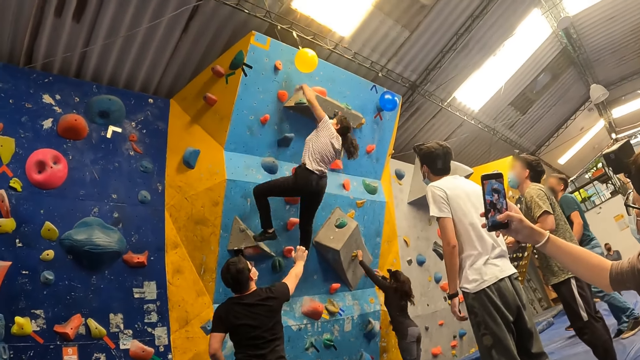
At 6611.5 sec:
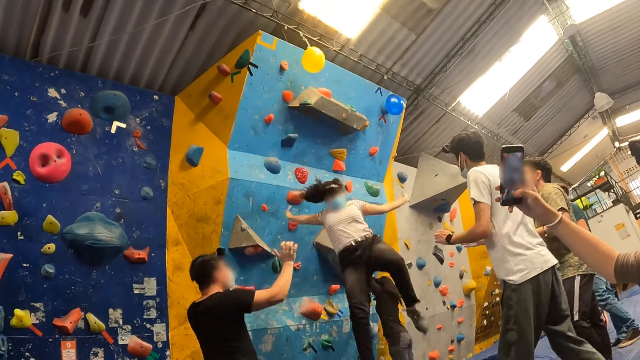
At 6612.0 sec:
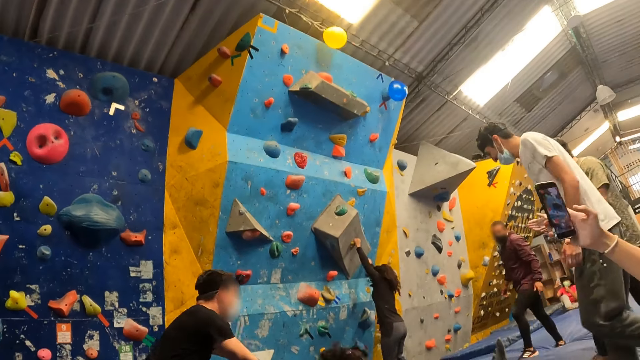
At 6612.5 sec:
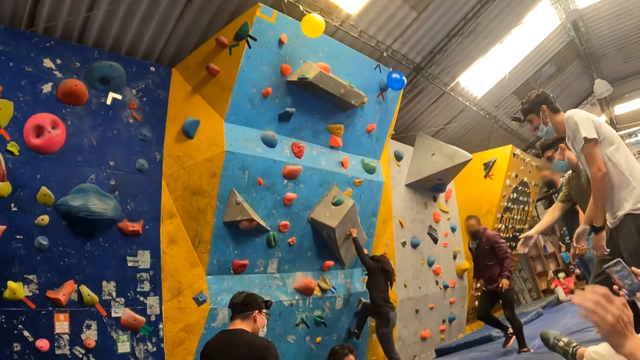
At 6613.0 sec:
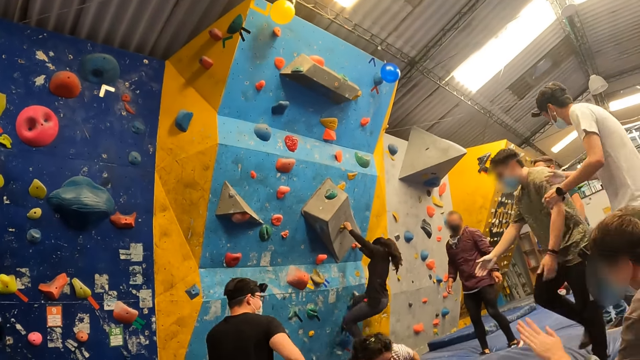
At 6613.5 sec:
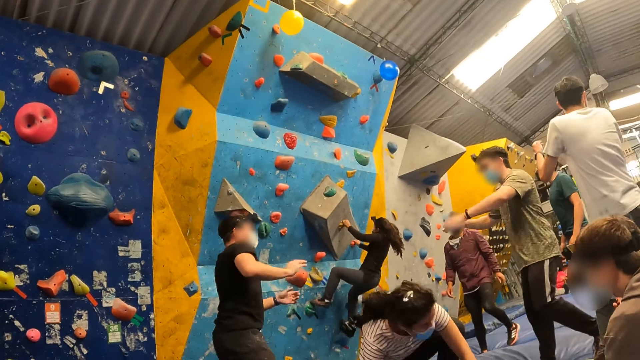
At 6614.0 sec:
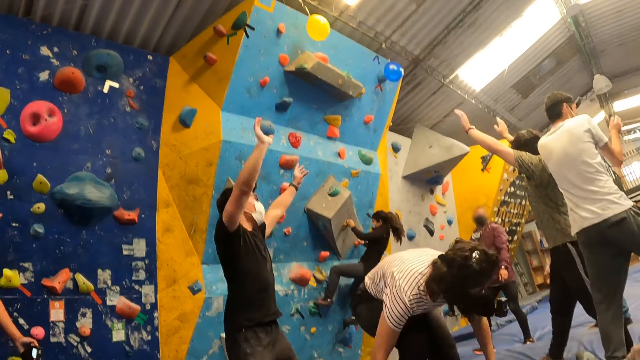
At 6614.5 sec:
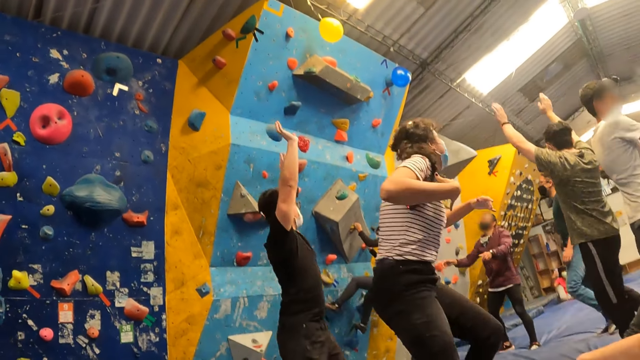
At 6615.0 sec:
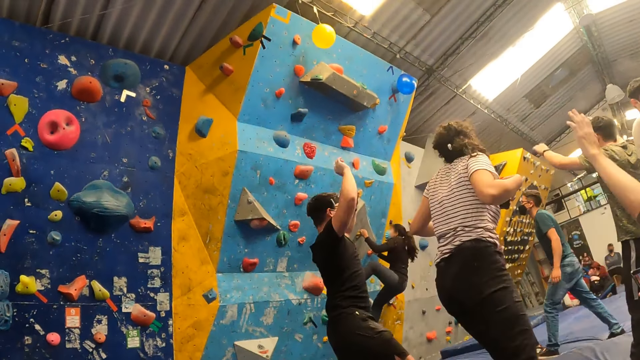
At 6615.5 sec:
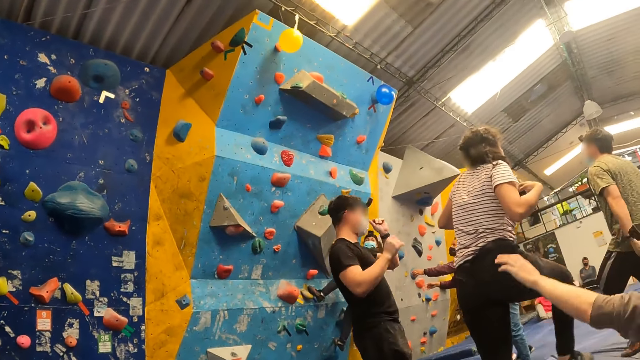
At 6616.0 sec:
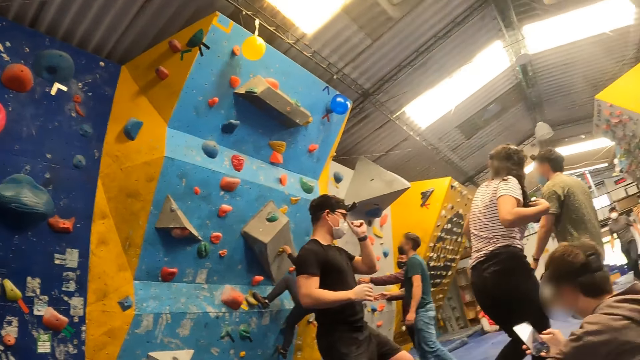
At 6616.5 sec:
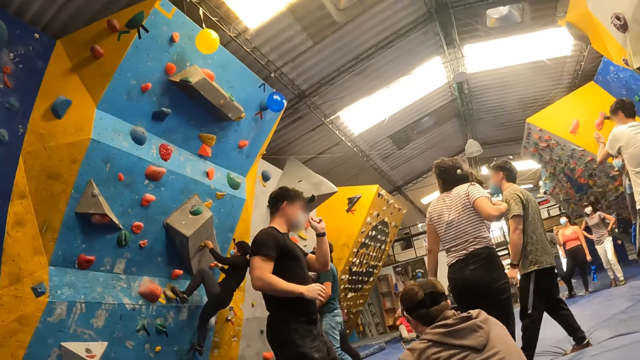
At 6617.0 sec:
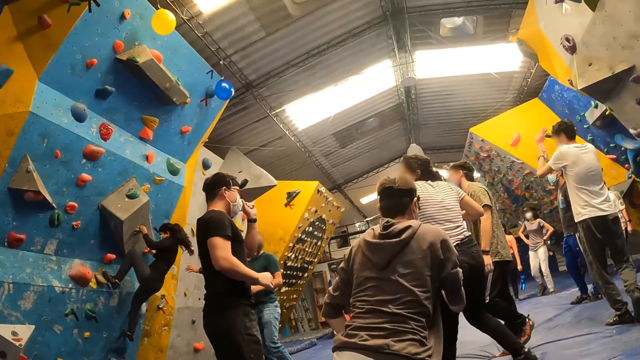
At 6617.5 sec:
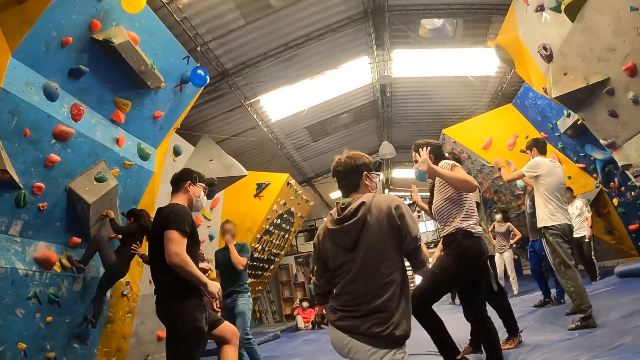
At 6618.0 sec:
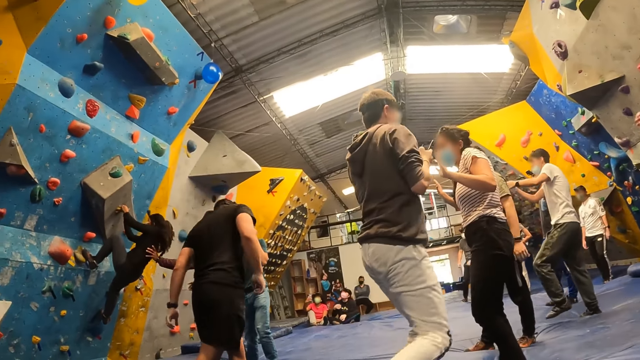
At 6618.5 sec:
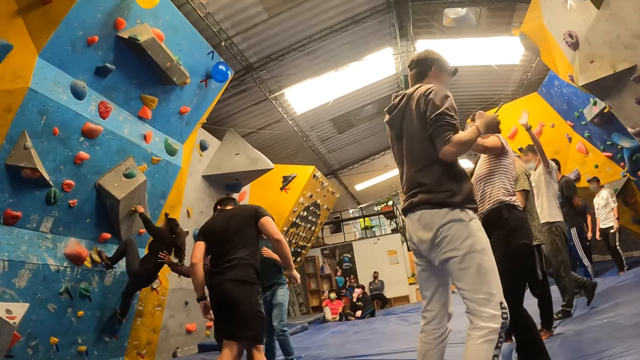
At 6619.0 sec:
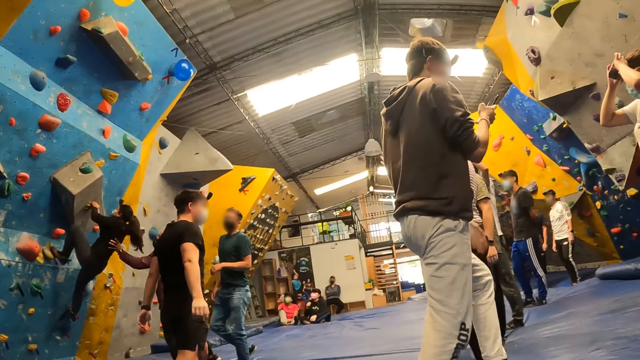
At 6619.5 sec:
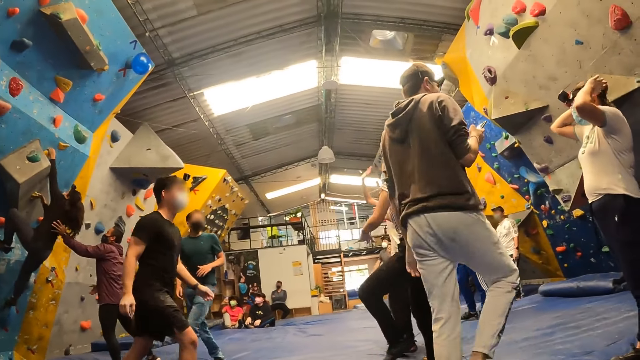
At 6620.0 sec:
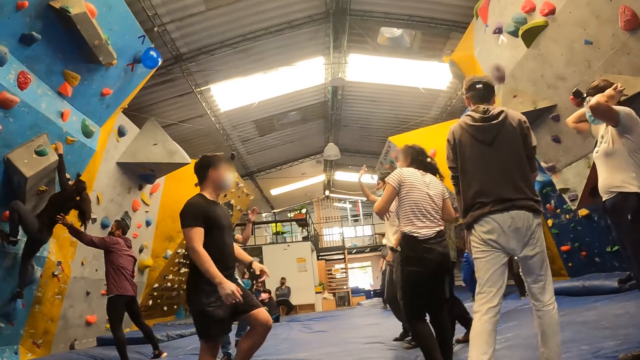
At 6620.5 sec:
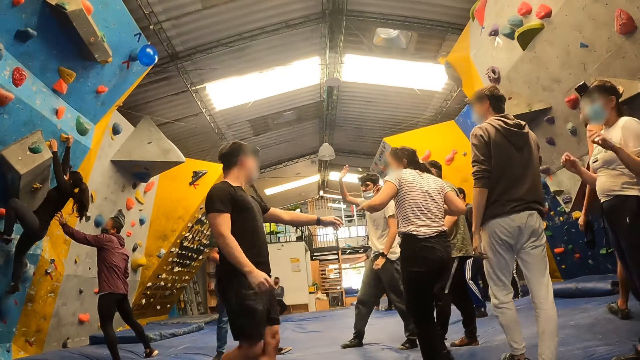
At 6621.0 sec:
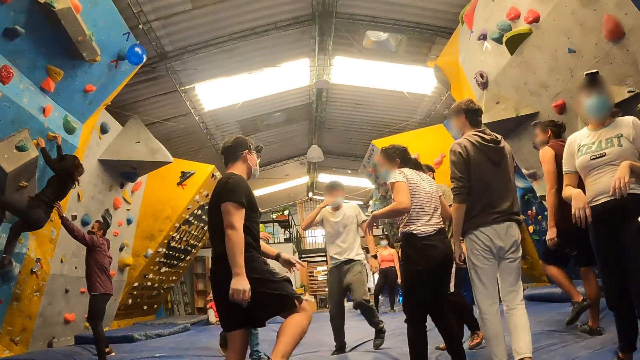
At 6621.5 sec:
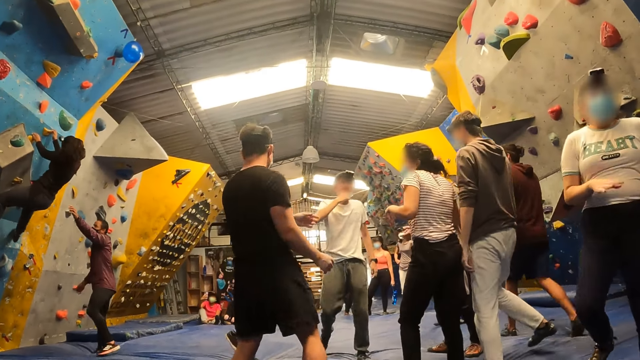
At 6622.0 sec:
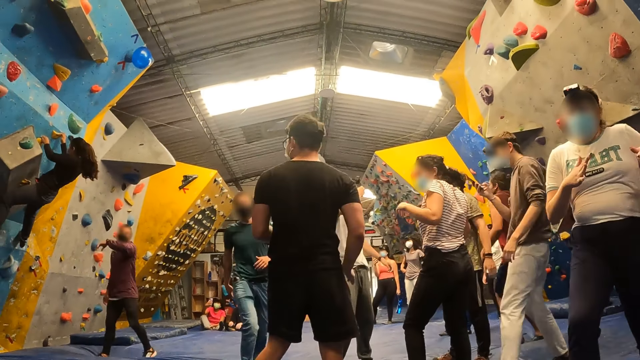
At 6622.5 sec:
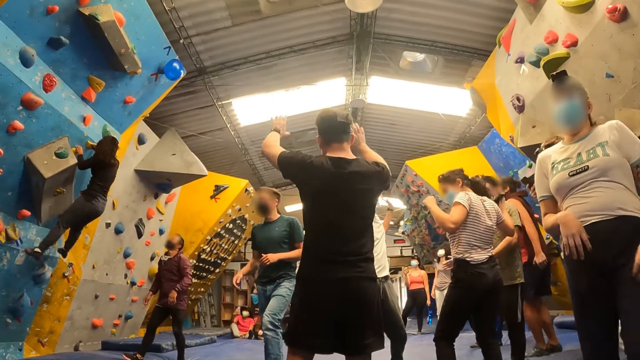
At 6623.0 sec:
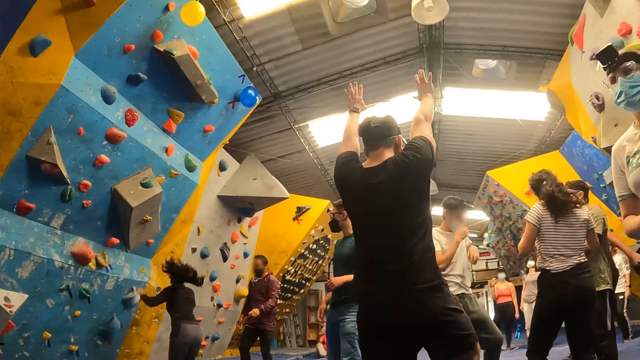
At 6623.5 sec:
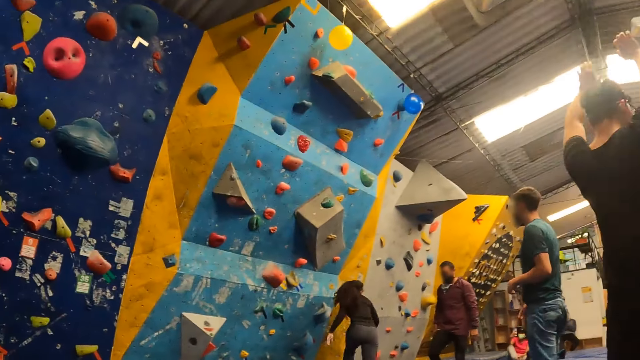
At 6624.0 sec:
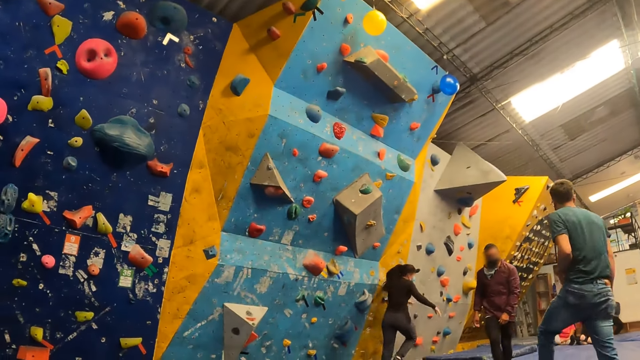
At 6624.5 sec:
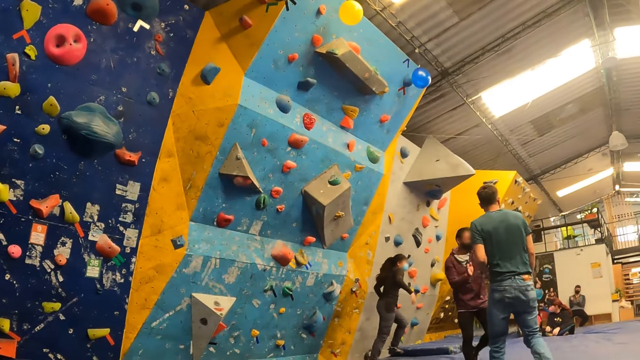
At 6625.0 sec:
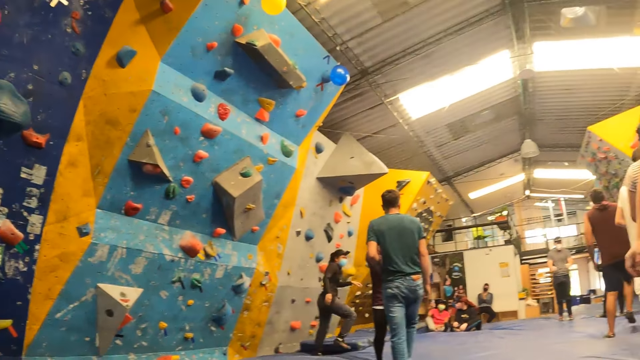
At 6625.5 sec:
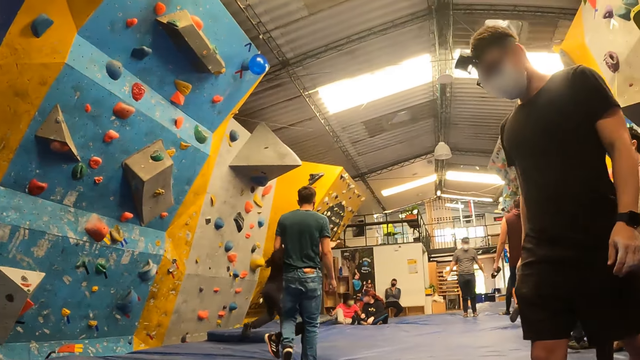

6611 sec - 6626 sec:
The woman hits the balloon with her left hand. The woman falls from the bouldering wall. Another woman climbs the bouldering wall. The instructor instructs the other woman up the bouldering wall. Another instructor adjusts his mask with his left hand. The instructors converse with people at the gym. The other woman falls from the bouldering wall.

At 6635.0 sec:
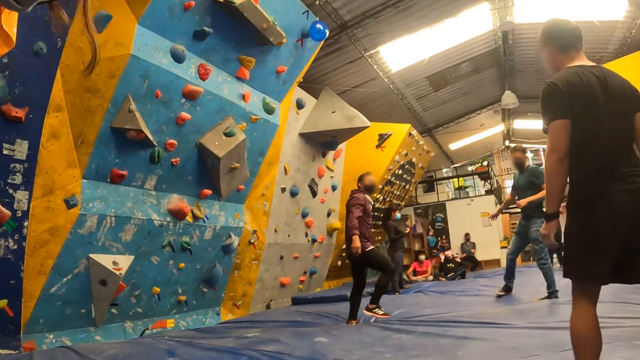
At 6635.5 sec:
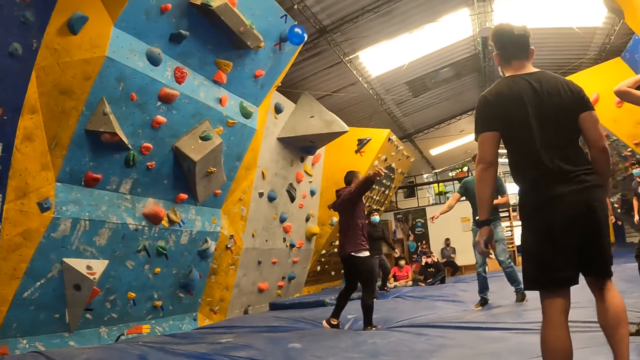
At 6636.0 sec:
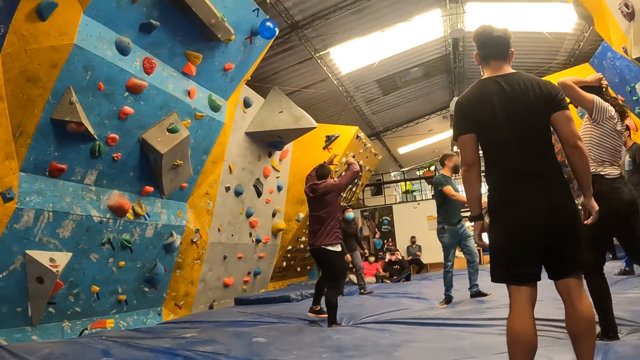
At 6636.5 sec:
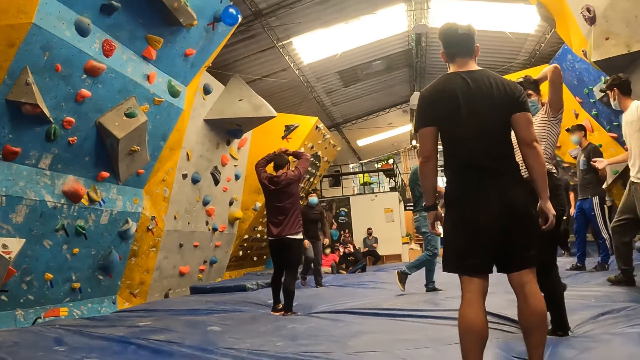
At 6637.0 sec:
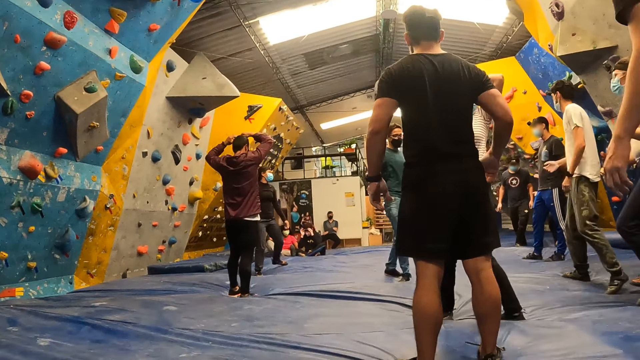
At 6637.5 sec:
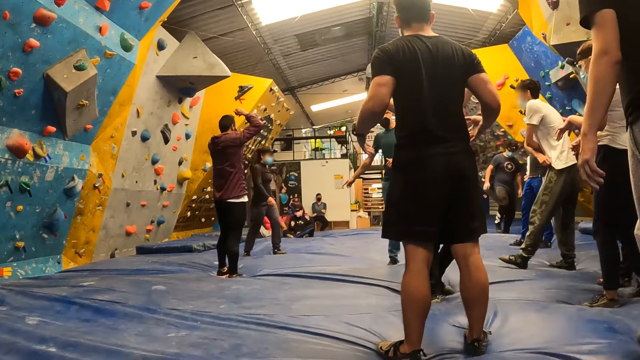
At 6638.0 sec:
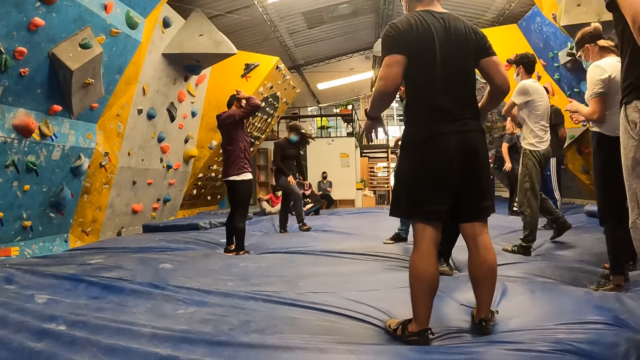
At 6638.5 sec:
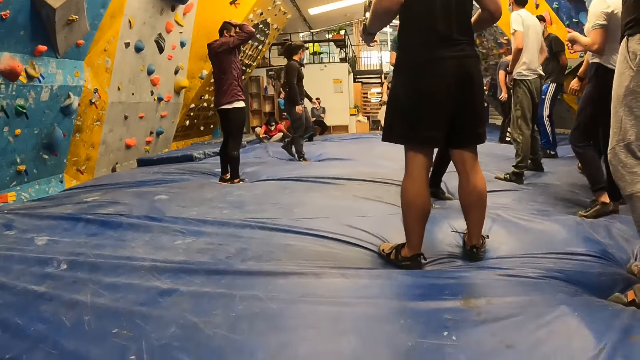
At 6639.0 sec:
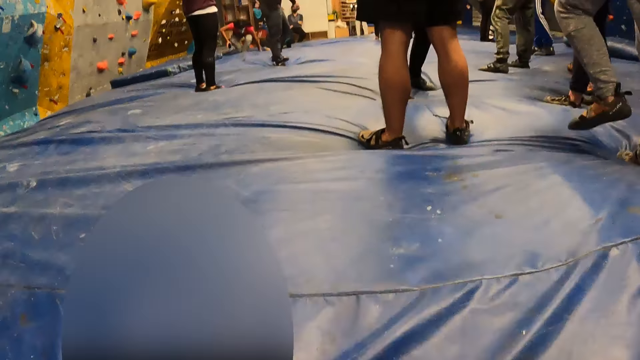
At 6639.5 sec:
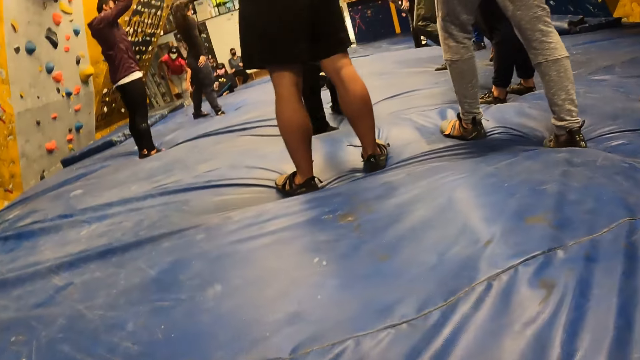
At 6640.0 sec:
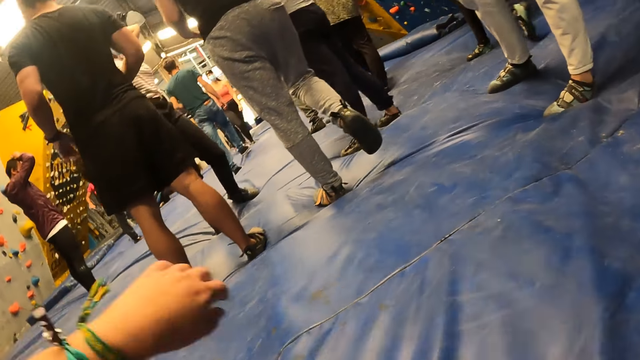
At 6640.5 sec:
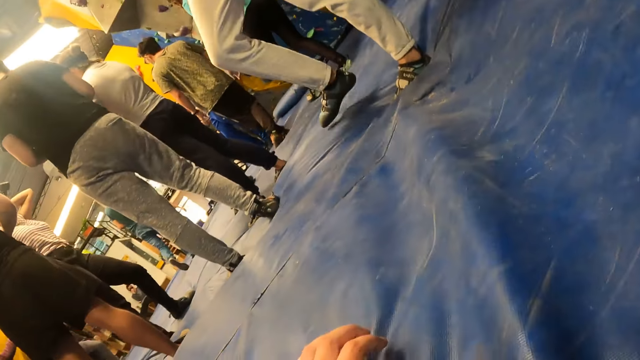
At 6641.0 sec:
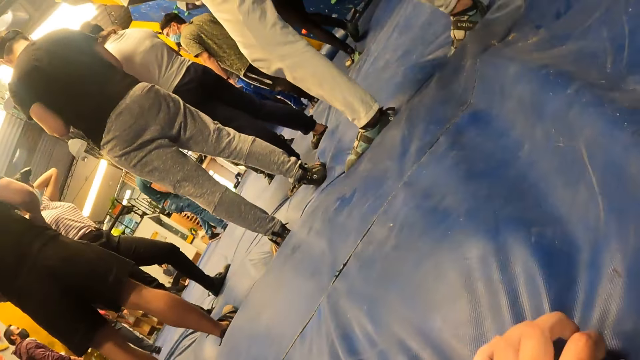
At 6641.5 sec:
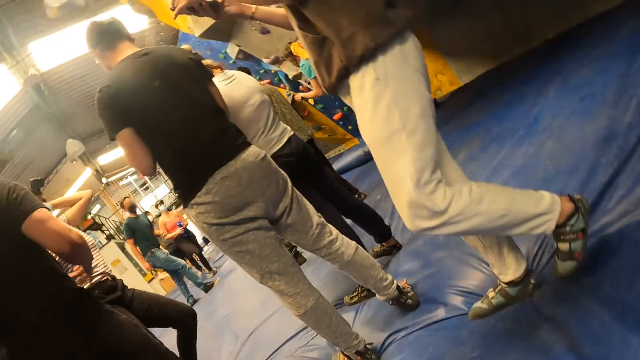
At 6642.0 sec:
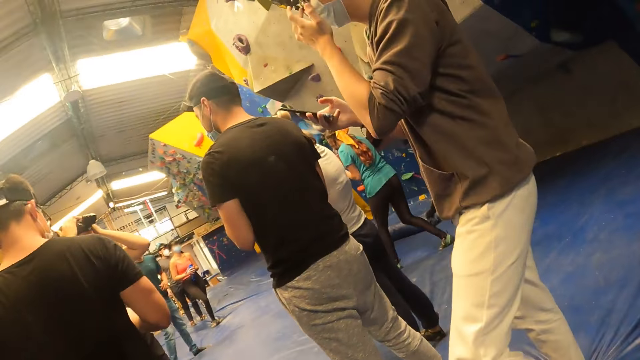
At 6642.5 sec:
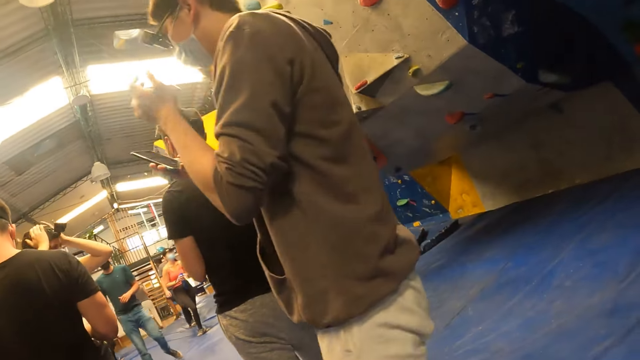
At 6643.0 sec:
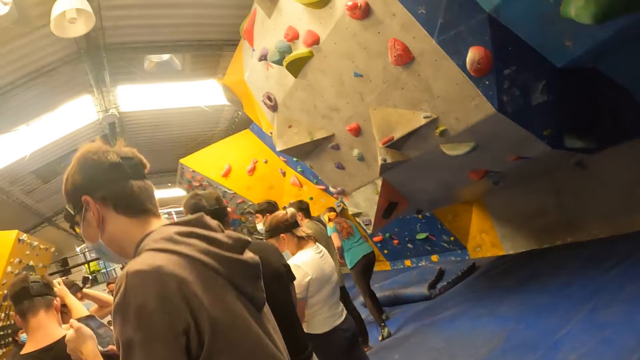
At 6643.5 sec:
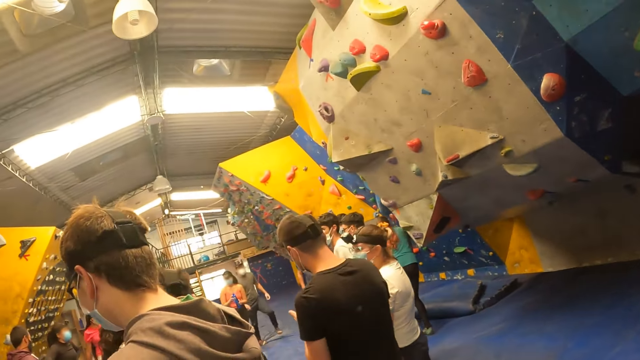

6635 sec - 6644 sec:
The camera wearer passes the right hand over the bouncing castle. They pass the left hand over the bouncing castle. They touch the bouncing castle. They stand up from the bounding mat.
